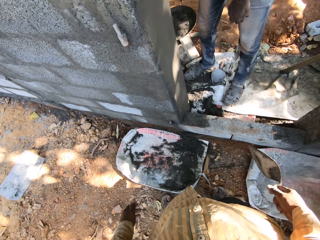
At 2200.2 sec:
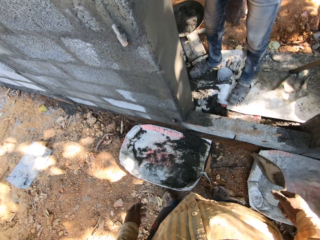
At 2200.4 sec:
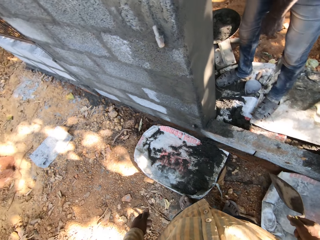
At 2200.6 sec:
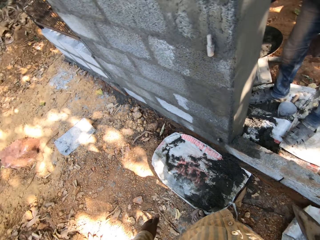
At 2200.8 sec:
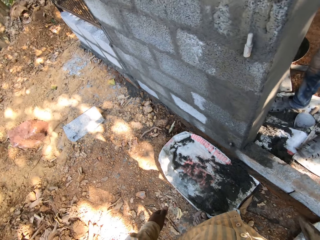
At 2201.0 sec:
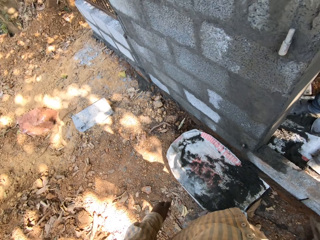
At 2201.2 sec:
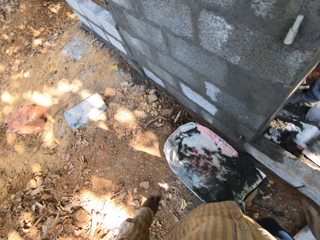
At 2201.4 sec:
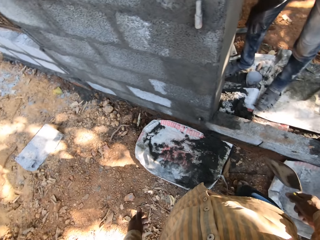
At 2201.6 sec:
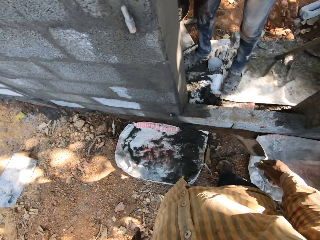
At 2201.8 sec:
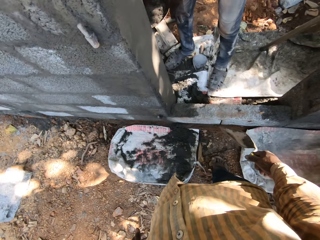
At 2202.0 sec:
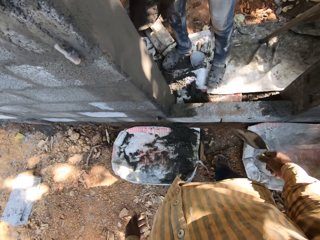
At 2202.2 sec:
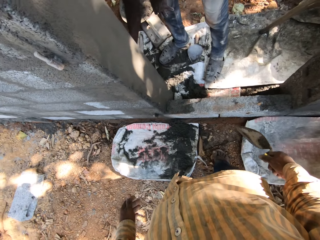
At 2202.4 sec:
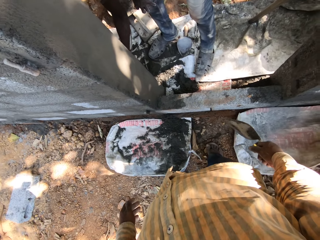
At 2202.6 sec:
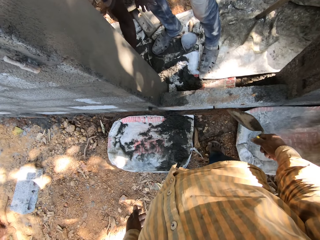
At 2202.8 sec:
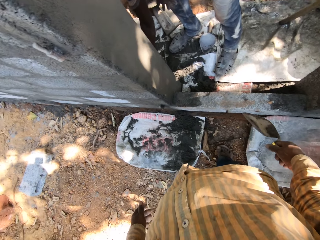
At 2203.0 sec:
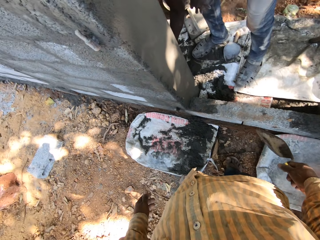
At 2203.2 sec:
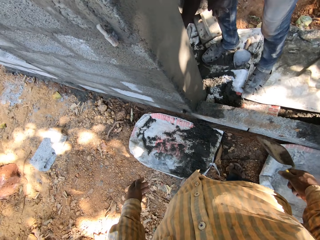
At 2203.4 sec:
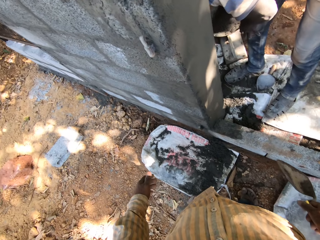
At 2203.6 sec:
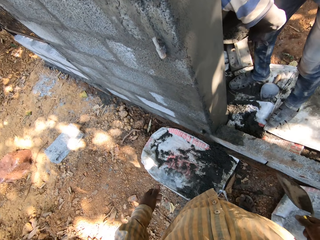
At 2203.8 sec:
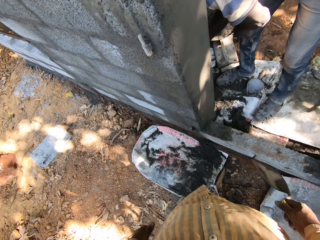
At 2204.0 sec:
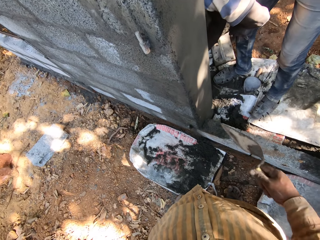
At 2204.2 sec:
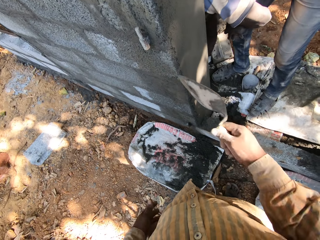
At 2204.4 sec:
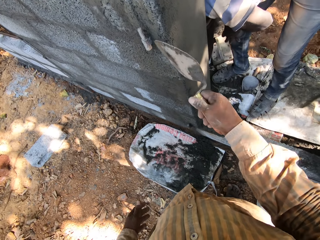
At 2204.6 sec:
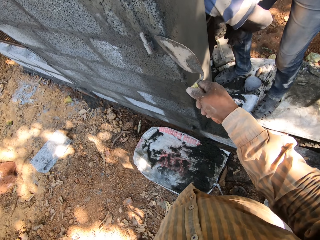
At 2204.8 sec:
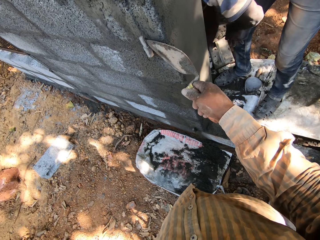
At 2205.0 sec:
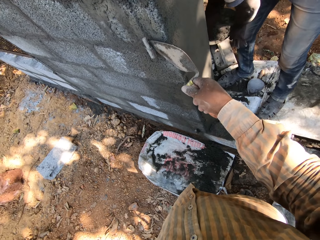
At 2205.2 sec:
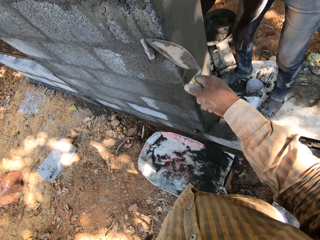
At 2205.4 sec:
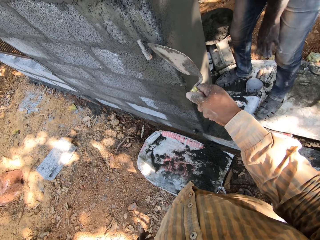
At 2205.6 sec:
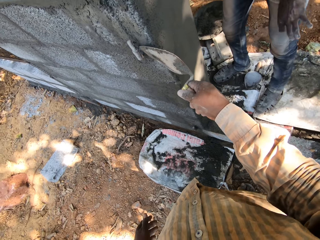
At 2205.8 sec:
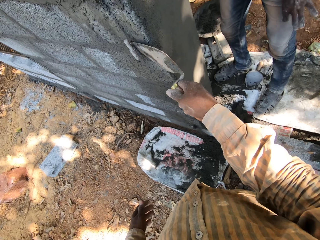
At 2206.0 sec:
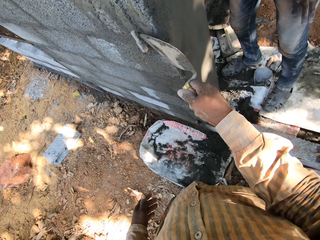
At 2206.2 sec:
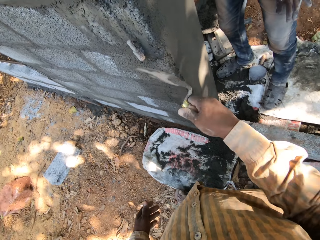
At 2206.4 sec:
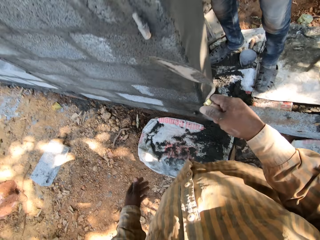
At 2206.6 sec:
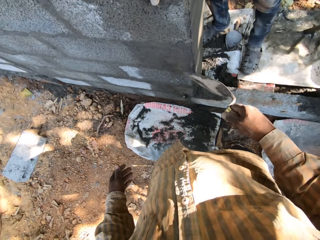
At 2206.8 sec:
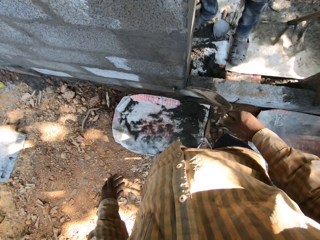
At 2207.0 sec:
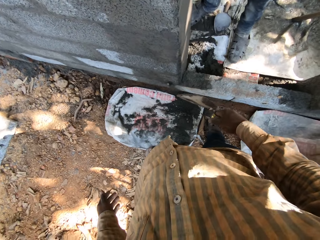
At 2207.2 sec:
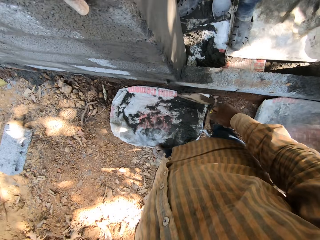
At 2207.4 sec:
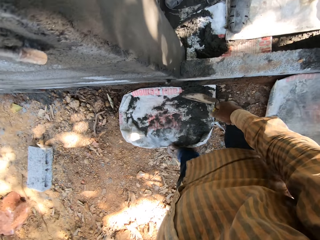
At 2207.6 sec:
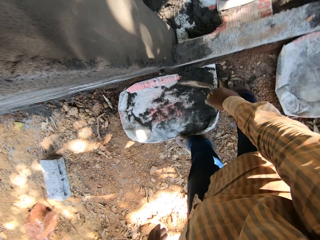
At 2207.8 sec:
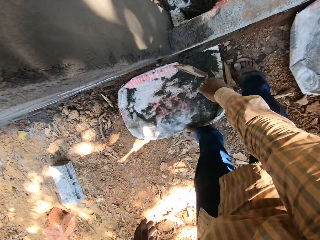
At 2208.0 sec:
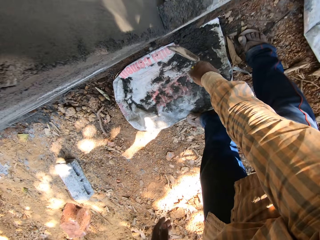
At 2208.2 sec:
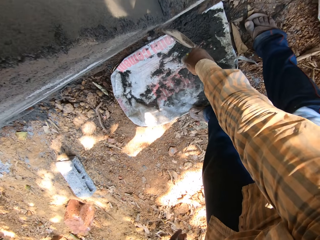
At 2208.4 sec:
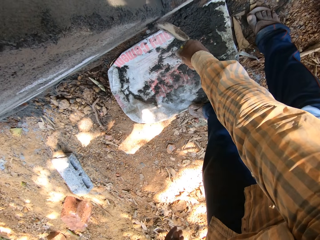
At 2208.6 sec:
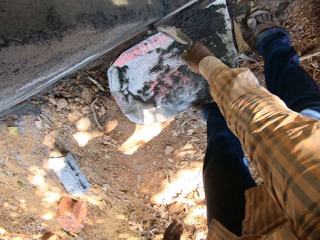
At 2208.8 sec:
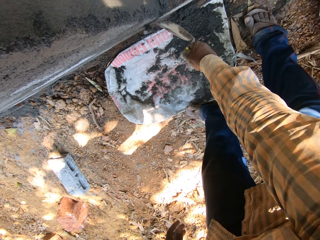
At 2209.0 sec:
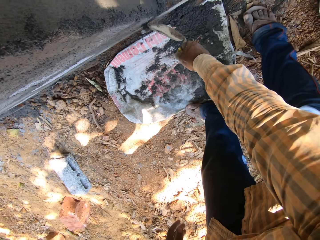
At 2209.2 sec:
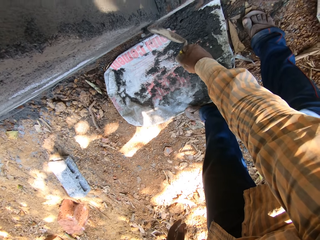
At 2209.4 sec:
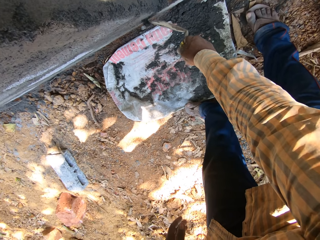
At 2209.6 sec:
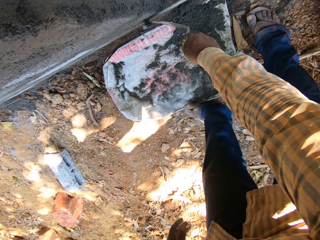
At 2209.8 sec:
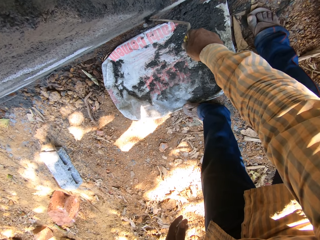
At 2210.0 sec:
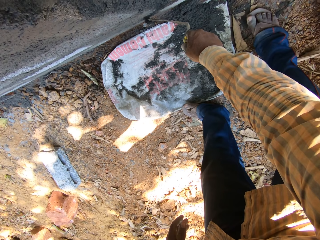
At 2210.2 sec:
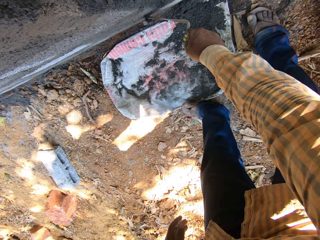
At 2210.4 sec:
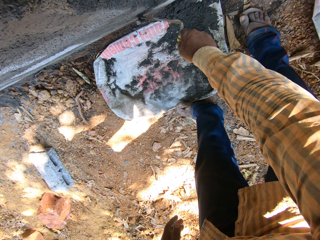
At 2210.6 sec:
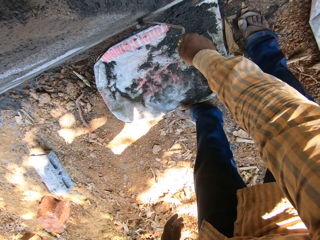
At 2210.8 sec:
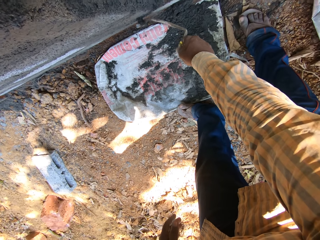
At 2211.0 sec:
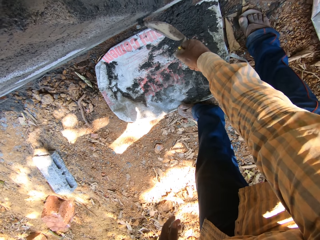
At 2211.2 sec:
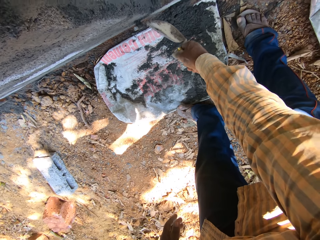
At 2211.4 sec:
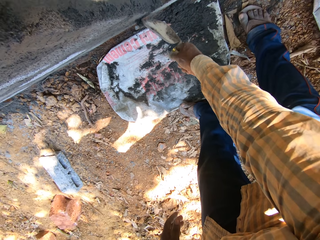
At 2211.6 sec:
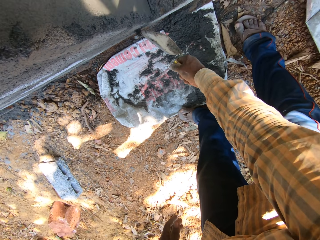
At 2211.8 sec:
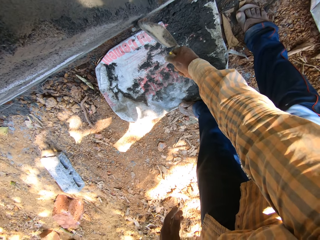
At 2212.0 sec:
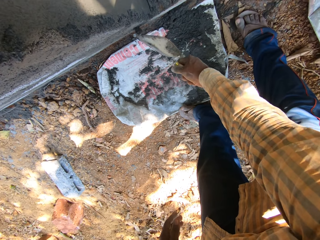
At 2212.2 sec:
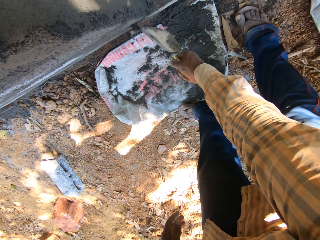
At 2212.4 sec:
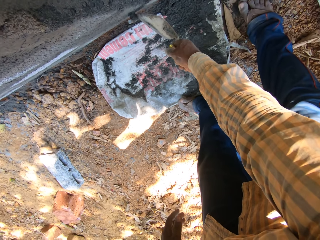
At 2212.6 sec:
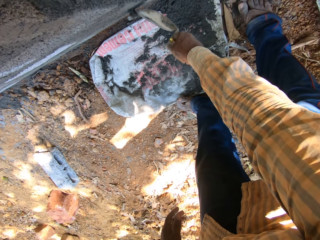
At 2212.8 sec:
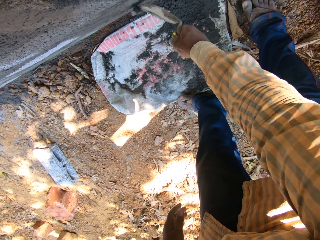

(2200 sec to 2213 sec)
The camera wearer hits the wall hinge on the wall with the trowel in his right hand. He wipes the hinge with the trowel.

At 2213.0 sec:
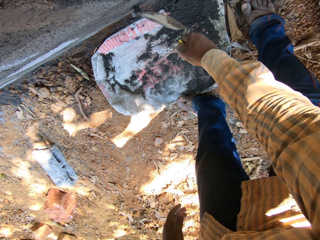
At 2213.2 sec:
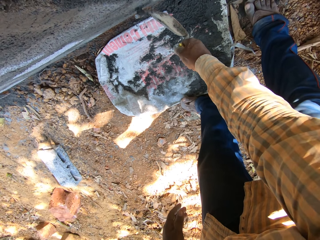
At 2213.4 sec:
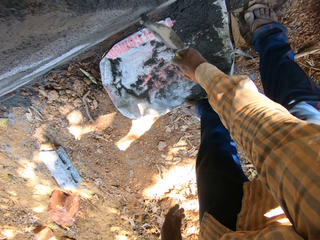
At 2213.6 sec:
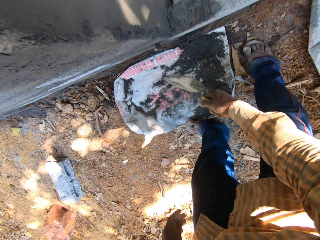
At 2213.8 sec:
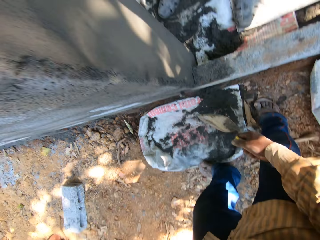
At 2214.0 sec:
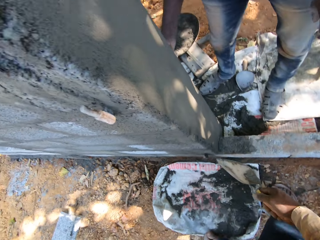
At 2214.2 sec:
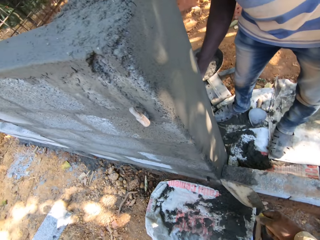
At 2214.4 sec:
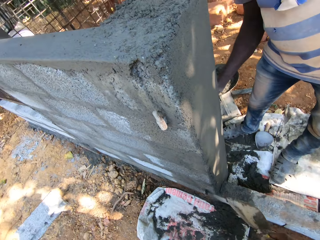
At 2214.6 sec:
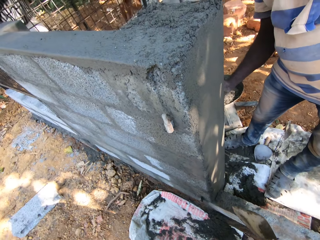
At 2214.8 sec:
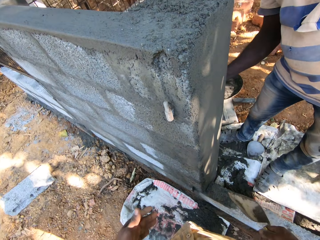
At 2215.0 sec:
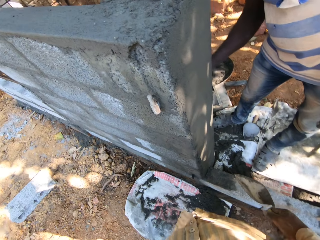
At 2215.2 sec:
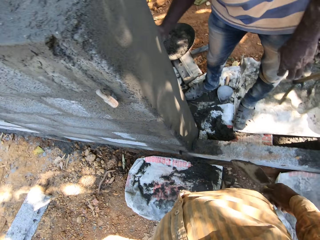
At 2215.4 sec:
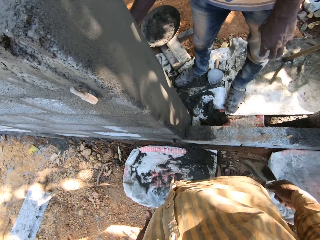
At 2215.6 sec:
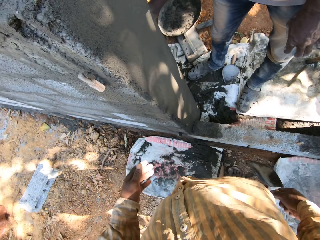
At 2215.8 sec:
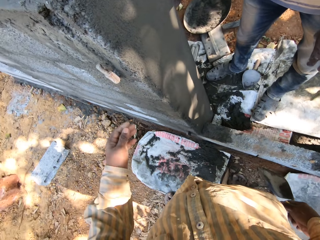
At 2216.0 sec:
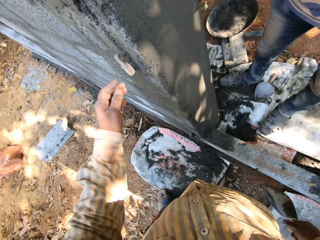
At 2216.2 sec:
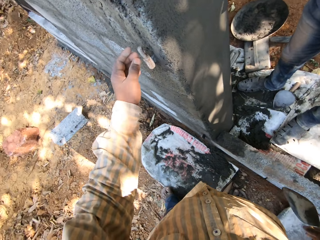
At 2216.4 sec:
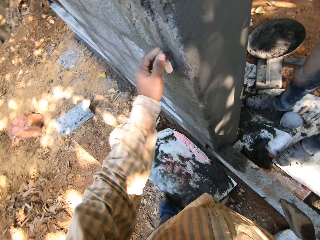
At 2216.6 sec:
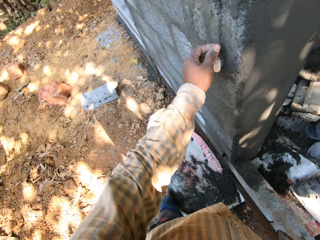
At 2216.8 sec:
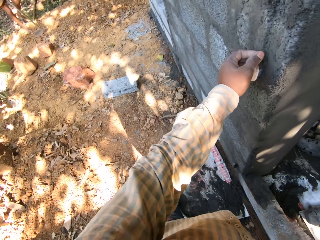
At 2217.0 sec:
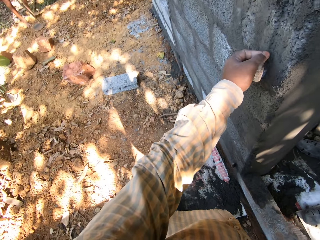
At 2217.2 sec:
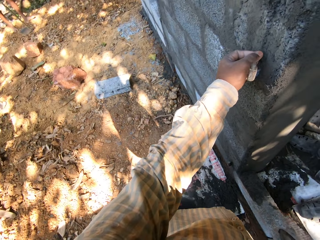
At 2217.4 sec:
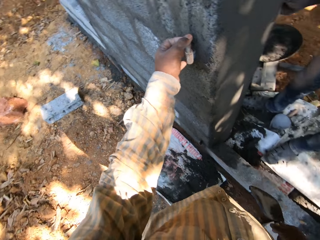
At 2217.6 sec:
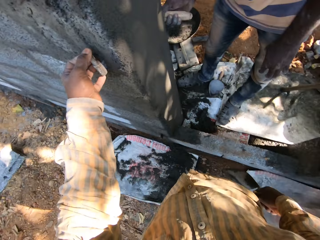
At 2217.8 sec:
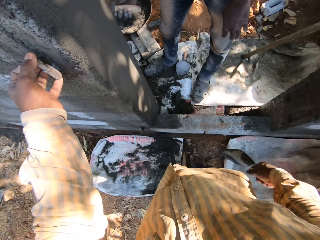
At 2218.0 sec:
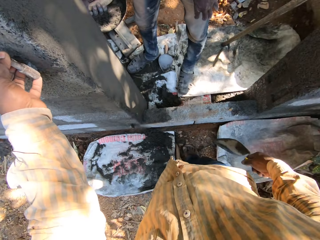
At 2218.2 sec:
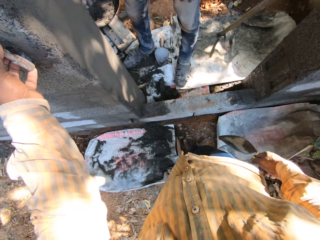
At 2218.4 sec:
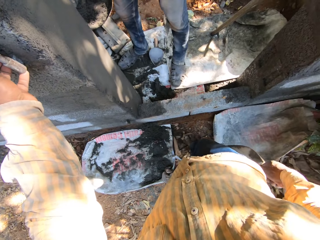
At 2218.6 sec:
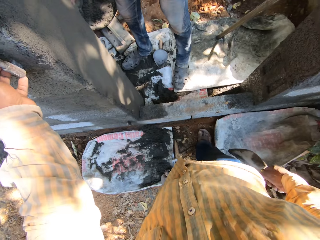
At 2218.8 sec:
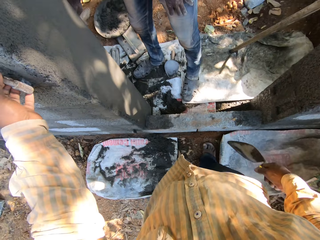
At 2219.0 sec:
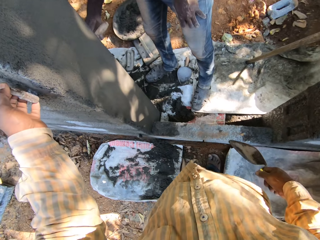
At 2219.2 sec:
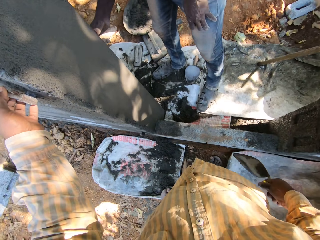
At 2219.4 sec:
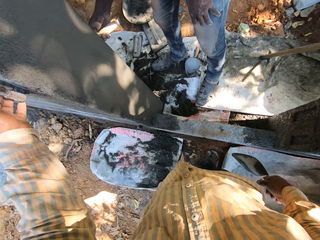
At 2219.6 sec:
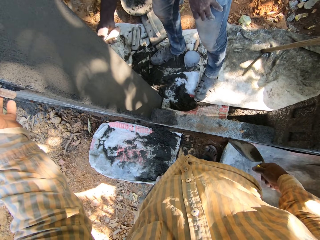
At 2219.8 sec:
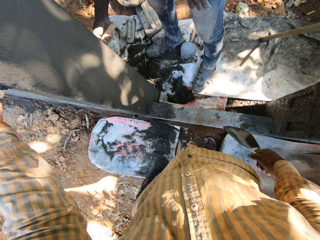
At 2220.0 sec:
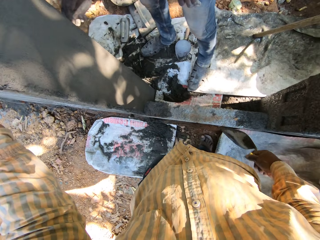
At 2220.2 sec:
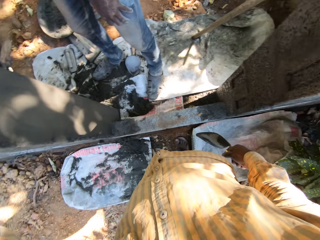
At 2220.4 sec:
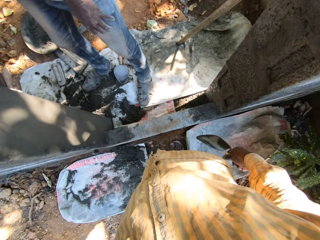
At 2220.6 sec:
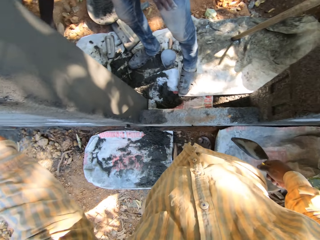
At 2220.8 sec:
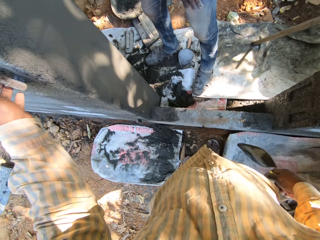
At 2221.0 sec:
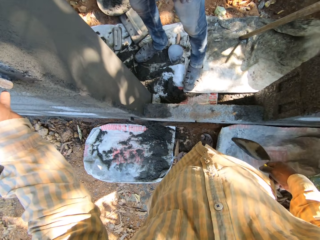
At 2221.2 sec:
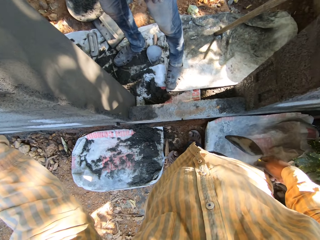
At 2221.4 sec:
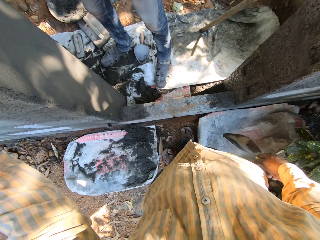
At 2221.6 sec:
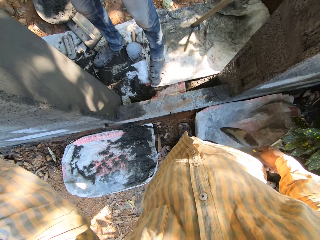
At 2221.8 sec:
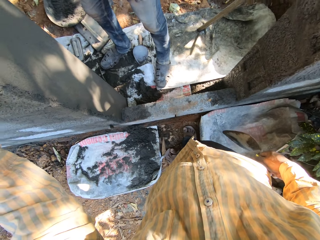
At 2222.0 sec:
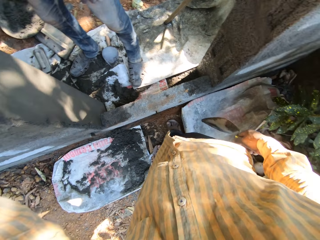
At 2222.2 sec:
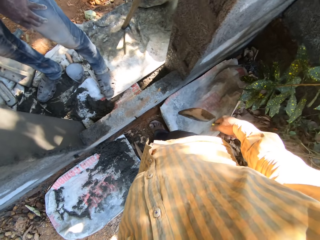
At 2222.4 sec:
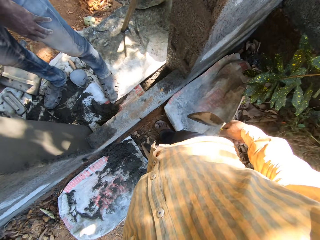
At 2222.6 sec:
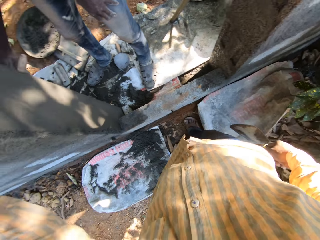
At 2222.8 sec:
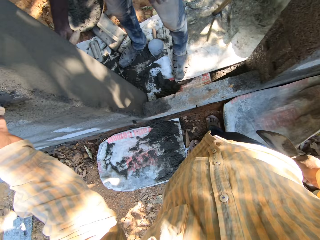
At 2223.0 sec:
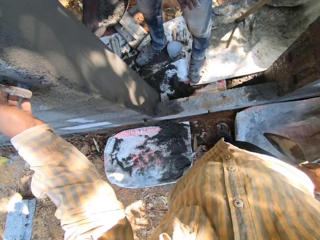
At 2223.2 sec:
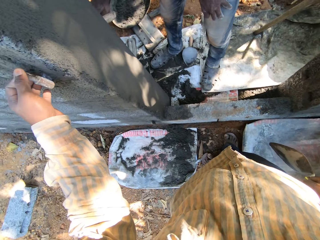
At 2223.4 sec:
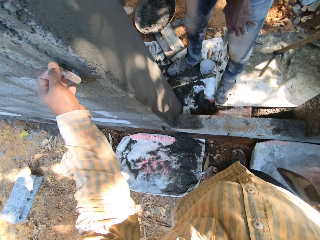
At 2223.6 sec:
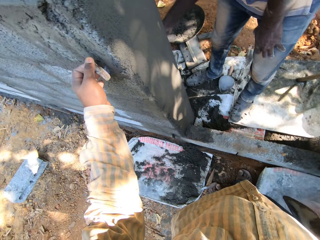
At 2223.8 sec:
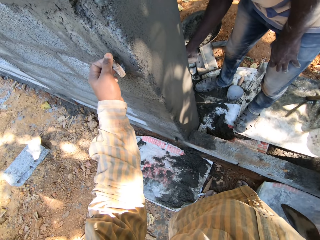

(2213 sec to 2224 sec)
The camera wearer stands. He touches the wall hinge with his left hand. He stares at a person.
